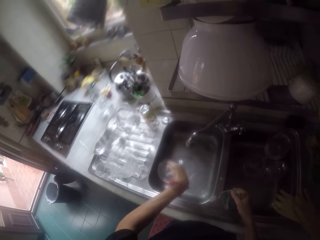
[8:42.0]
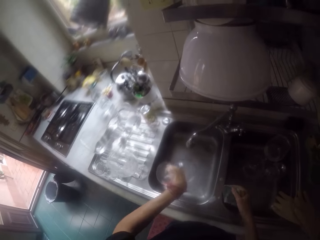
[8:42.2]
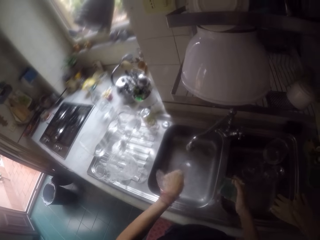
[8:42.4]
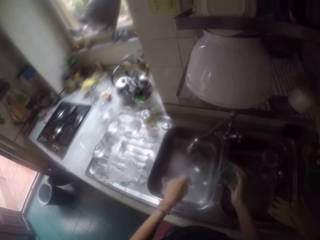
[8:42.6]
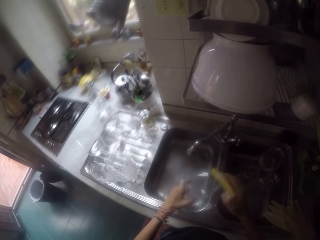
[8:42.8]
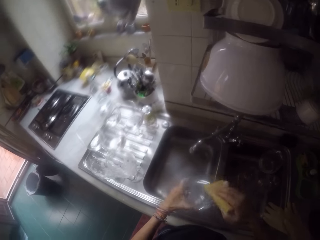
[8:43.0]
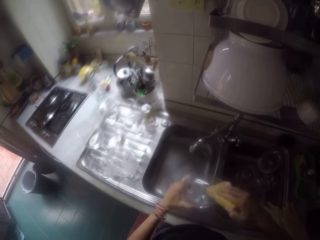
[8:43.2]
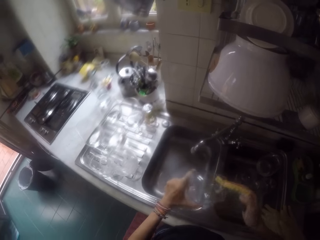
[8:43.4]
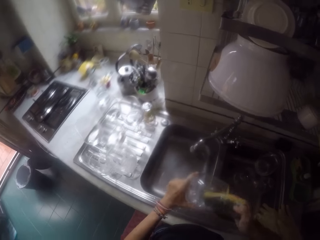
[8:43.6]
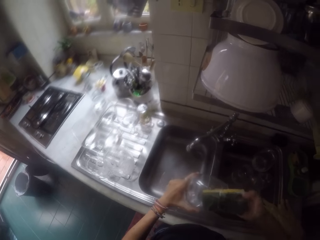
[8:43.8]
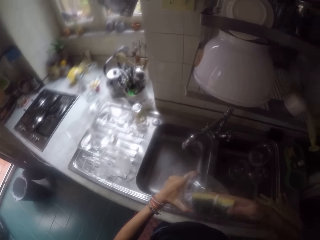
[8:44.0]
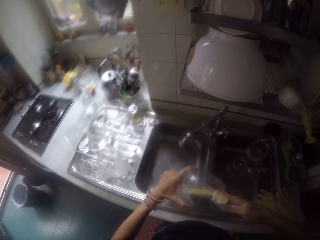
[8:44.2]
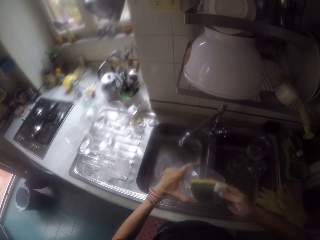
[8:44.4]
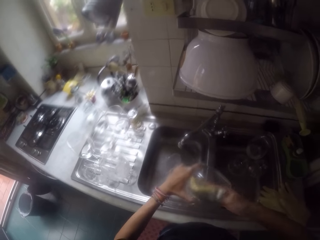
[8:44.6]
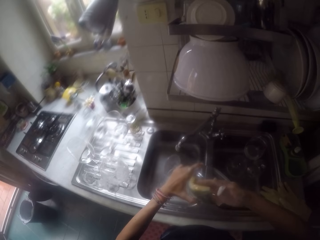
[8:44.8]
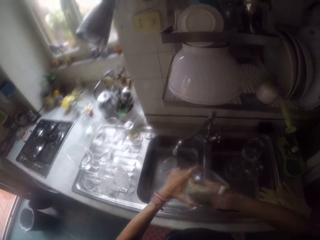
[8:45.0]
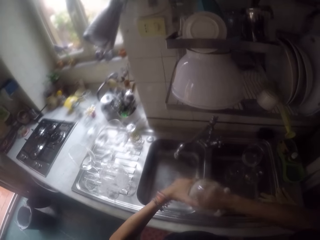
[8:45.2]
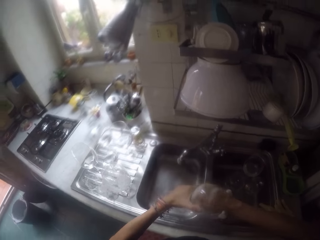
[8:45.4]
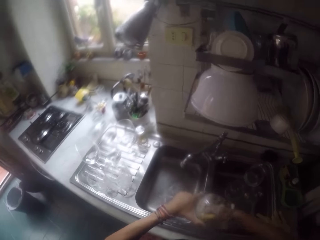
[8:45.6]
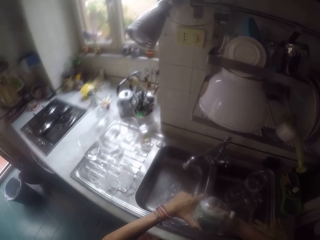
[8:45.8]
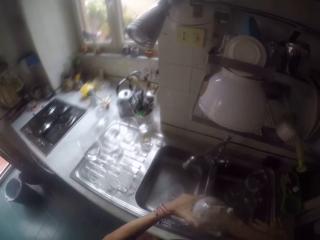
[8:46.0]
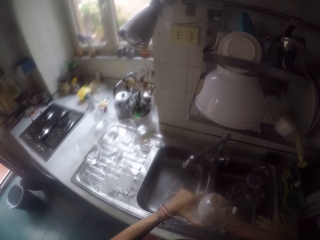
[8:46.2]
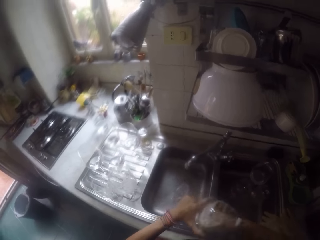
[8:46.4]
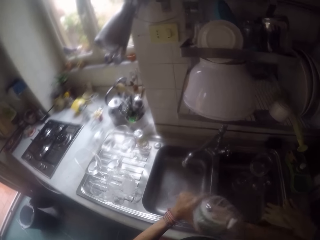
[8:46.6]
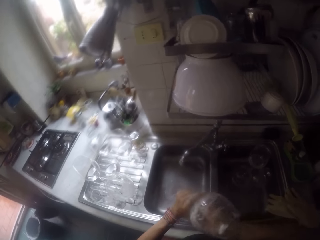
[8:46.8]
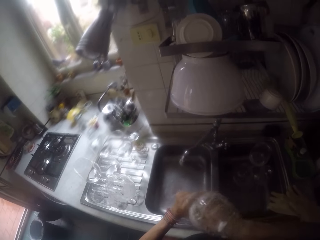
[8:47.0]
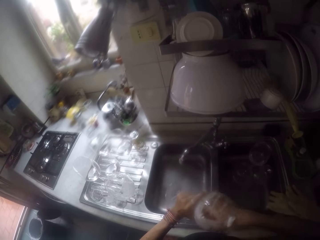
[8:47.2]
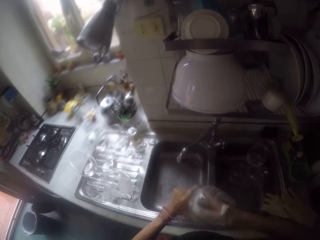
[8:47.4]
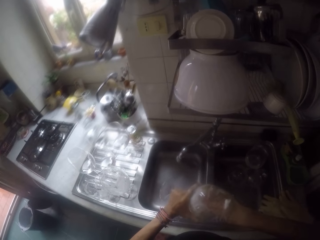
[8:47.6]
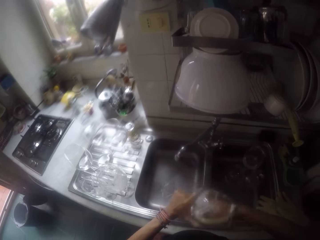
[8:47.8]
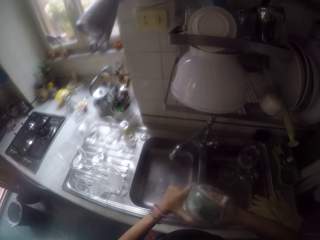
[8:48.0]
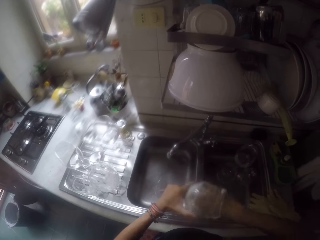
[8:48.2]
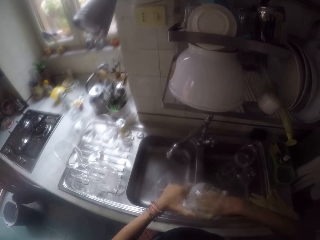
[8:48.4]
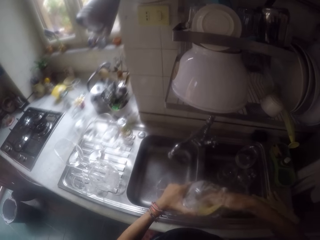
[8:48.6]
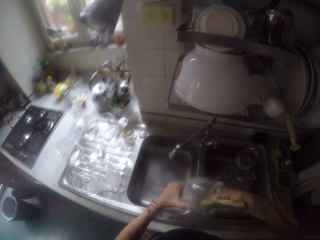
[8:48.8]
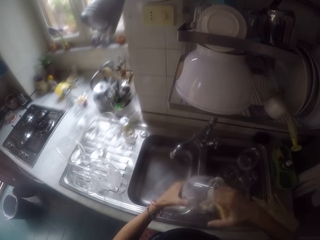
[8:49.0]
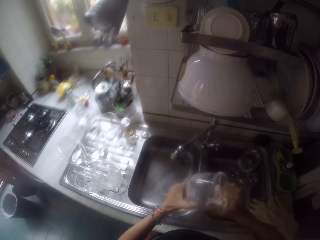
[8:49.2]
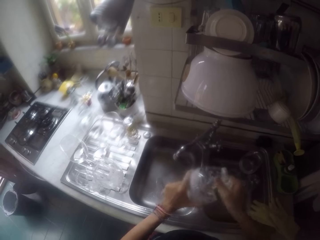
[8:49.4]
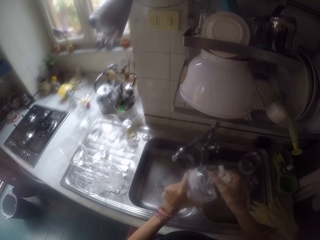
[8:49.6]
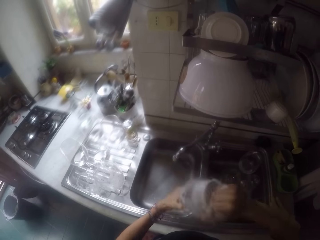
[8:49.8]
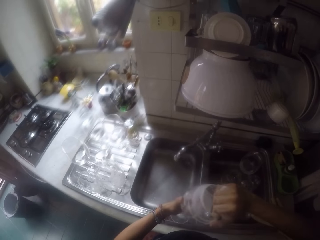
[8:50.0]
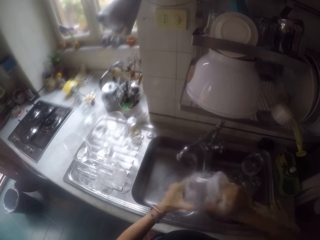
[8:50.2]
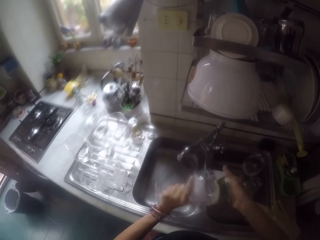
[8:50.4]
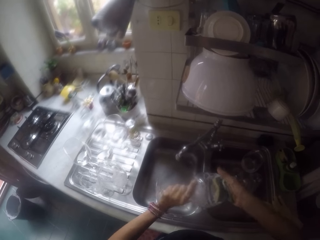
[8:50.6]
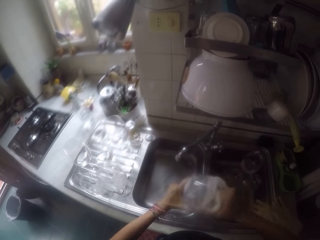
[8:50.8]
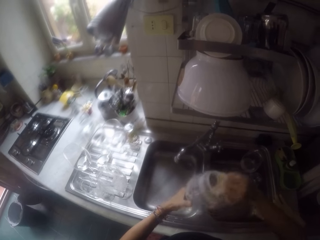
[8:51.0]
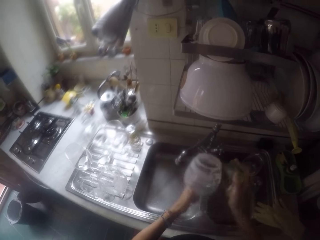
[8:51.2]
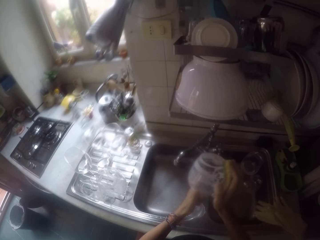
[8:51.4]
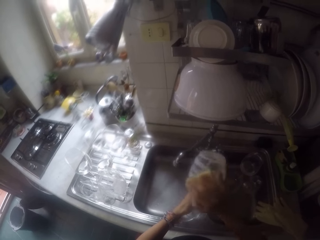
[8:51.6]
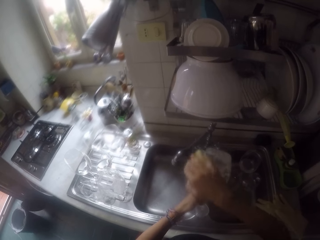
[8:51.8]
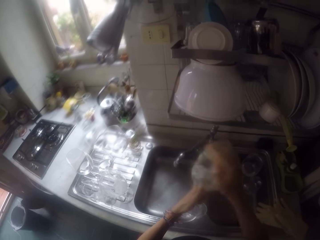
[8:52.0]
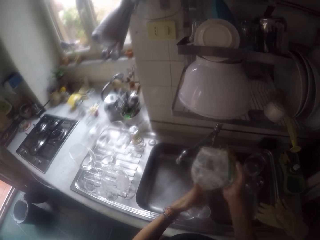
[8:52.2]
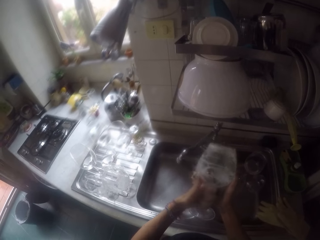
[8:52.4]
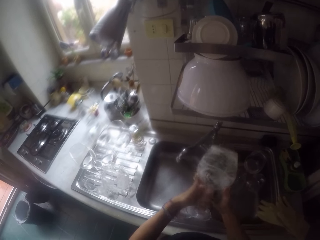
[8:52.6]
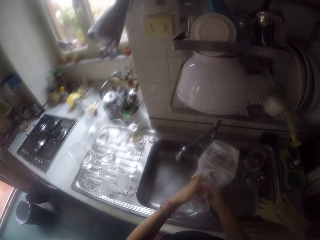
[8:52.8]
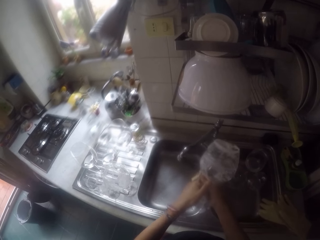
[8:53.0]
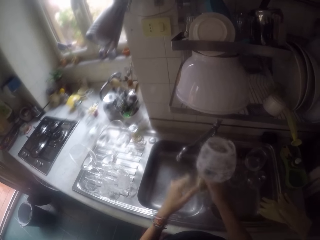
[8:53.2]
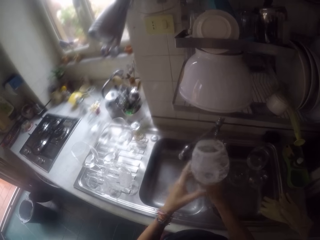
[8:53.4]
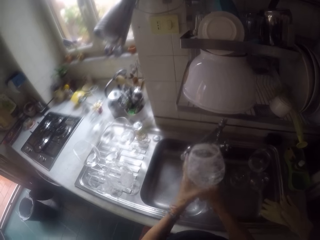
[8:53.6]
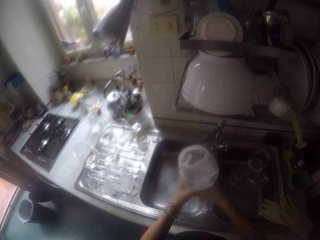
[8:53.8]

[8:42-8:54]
The camera wearer pours the water in the sink. They wash the glass with the sponge.

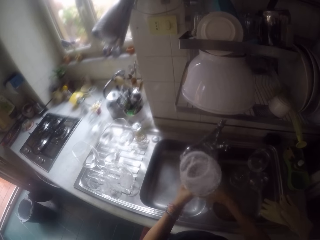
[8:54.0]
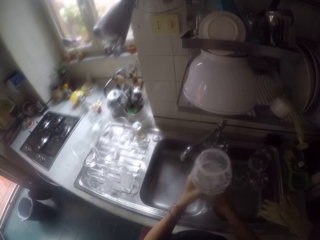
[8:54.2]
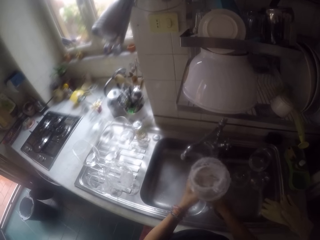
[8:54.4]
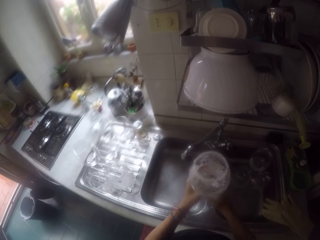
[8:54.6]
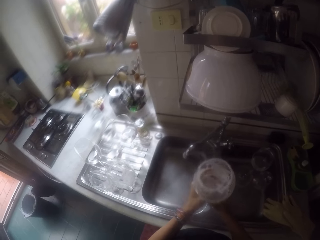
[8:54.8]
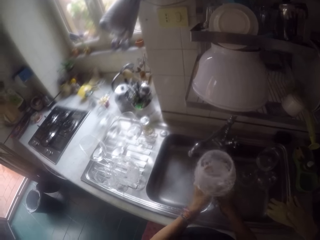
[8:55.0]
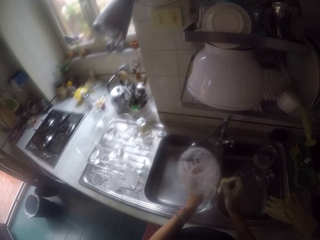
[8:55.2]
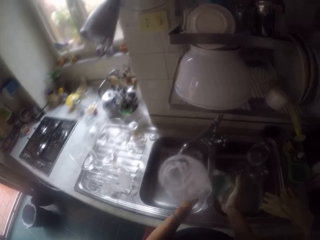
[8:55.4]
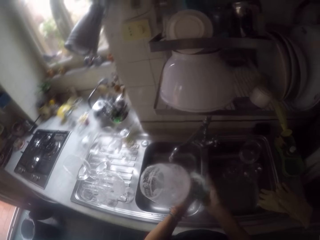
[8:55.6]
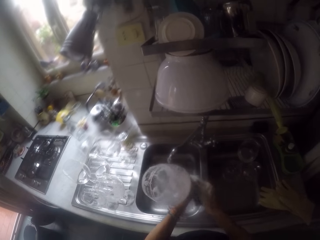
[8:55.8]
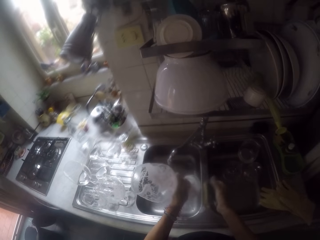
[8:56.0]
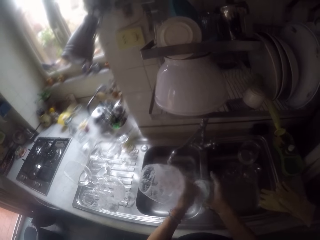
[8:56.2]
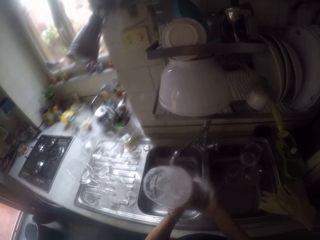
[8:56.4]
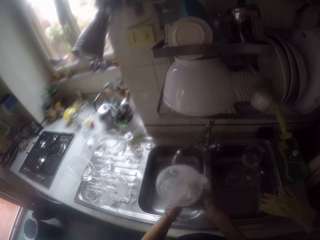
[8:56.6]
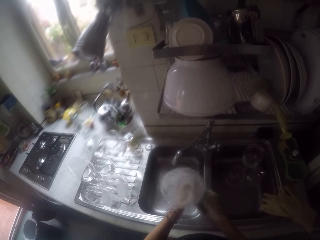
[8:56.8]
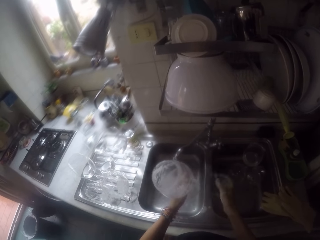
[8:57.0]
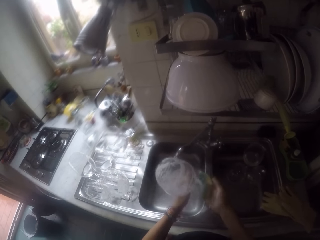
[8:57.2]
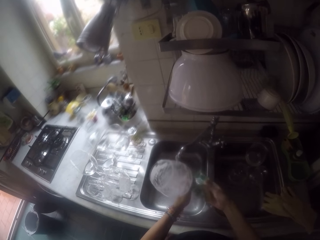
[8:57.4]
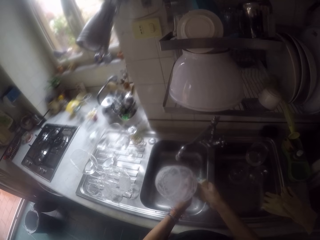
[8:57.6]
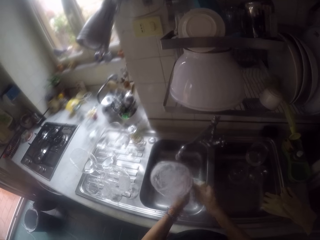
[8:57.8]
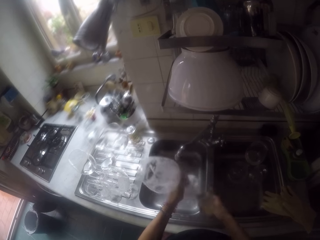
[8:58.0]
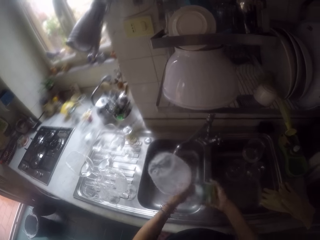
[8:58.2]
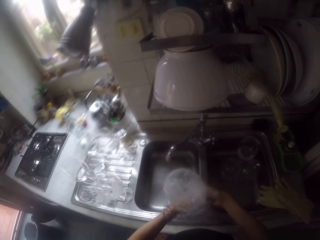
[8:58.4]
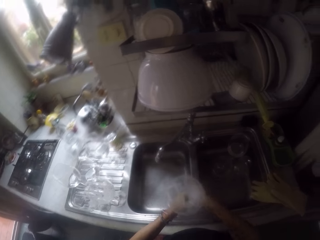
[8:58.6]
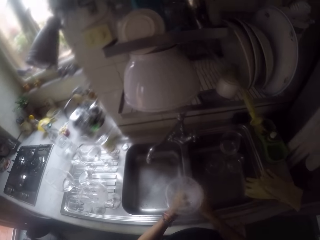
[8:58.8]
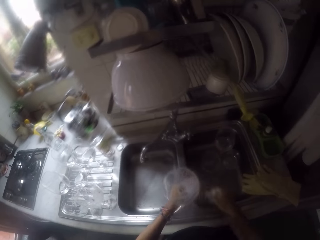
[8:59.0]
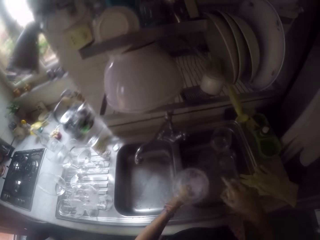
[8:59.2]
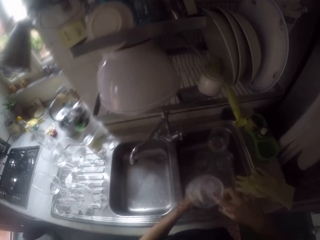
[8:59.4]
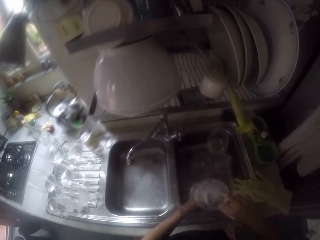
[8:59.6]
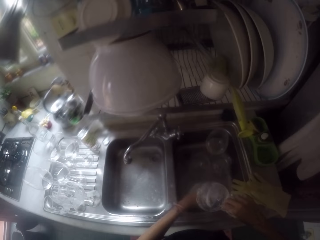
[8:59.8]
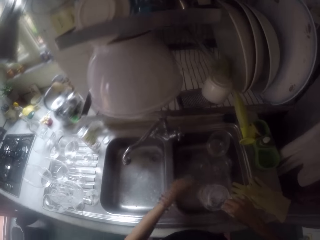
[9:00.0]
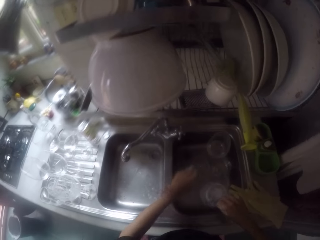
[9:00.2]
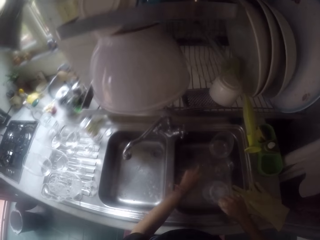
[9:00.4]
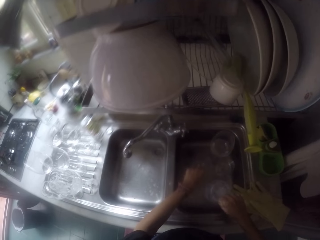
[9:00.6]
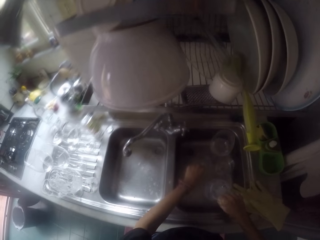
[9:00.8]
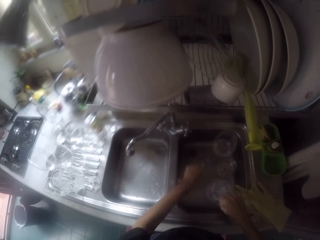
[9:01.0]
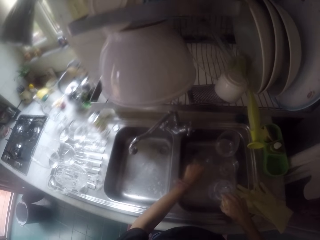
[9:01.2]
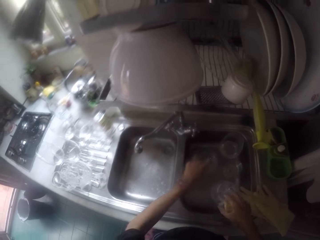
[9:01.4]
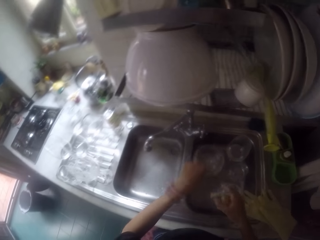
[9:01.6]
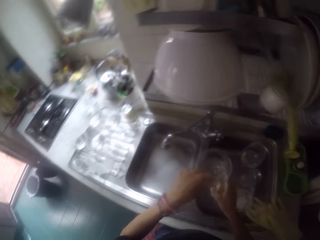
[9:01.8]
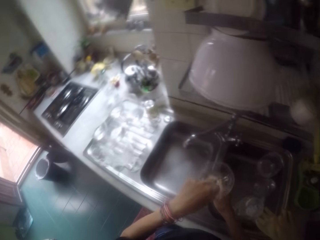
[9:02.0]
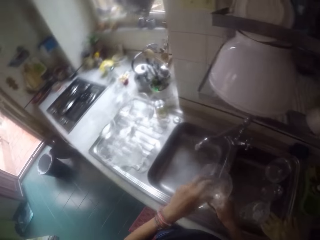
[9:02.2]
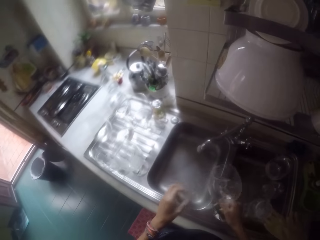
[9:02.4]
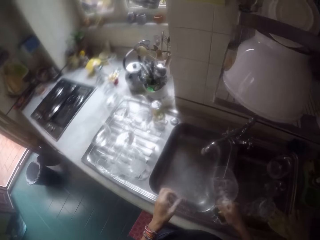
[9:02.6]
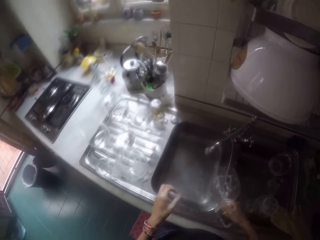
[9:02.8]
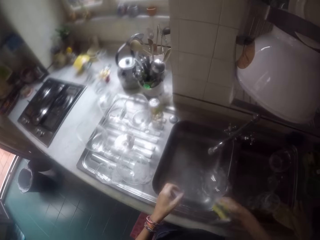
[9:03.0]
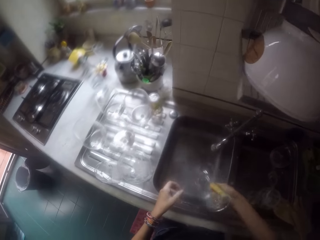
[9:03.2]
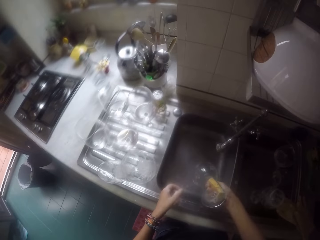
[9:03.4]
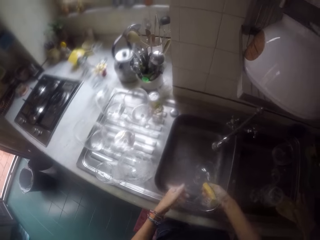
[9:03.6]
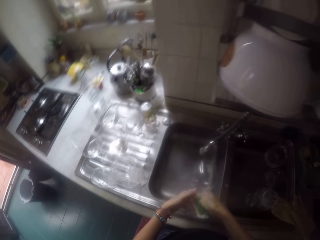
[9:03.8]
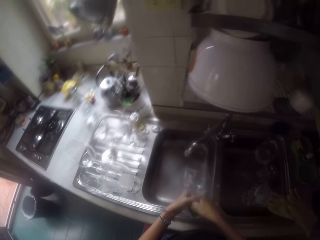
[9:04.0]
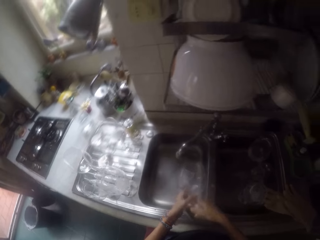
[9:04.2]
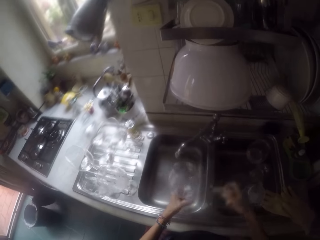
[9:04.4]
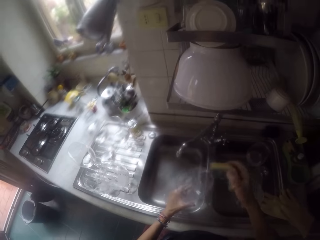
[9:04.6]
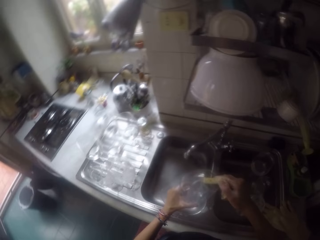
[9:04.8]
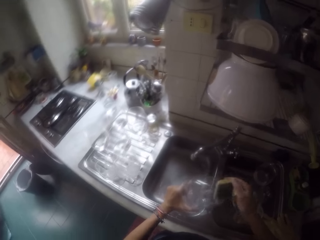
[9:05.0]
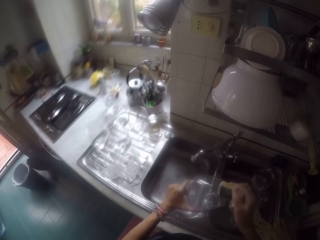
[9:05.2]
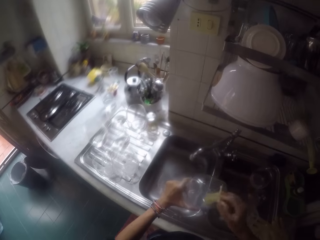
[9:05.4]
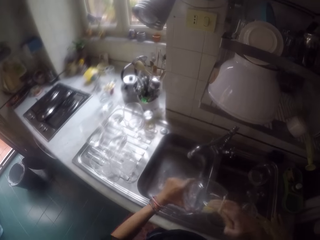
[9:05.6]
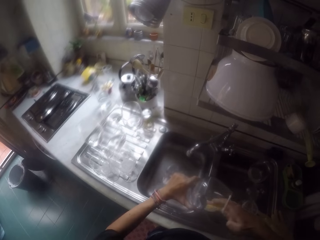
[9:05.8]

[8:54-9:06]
The camera wearer puts the glass in the sink. They pick up the glass from the sink. They swirl water in the glass. They pour the water in the sink. They wash the glass with the sponge.
